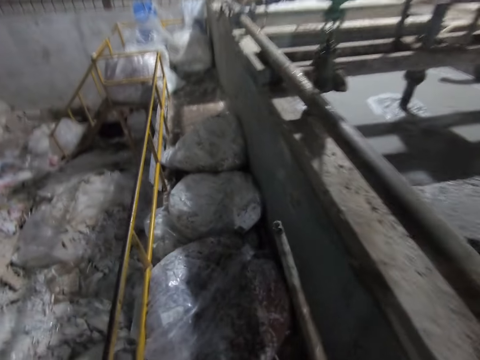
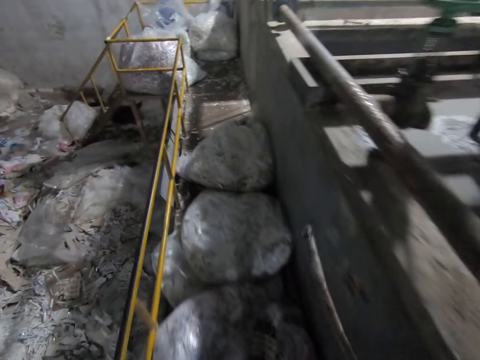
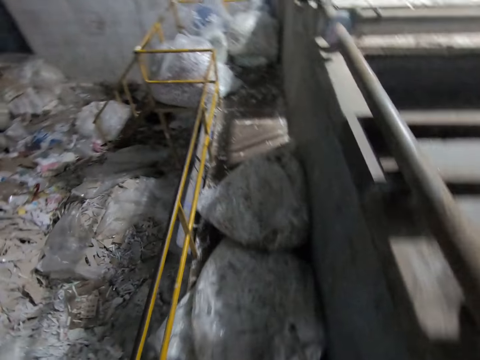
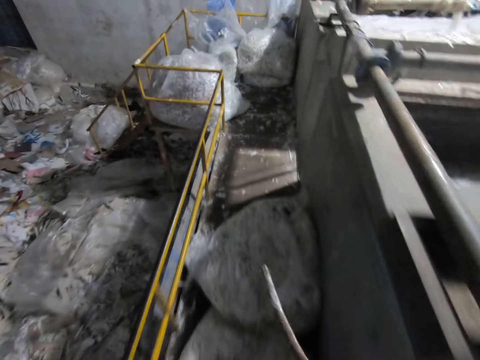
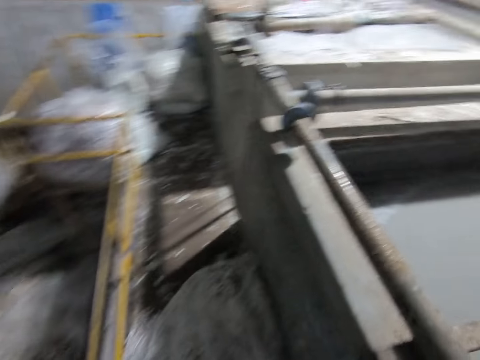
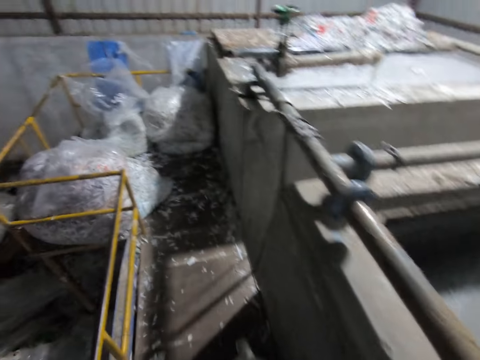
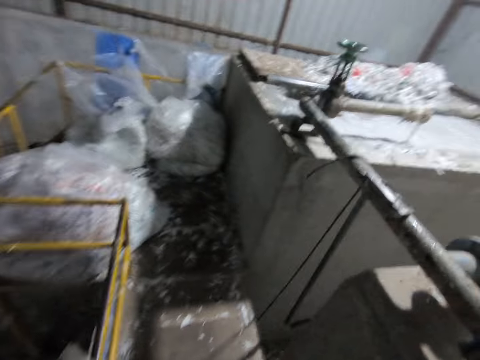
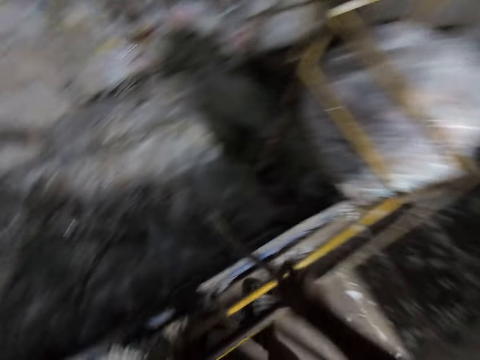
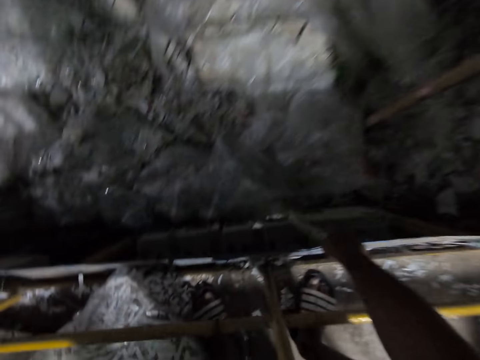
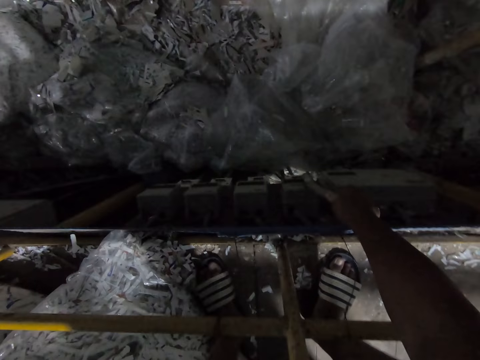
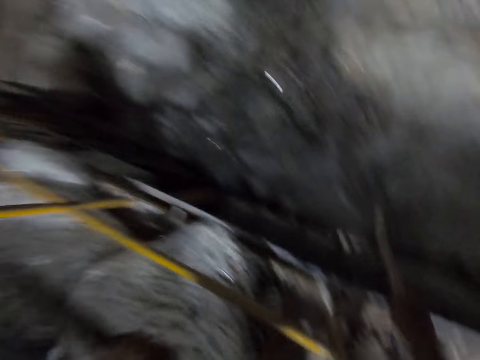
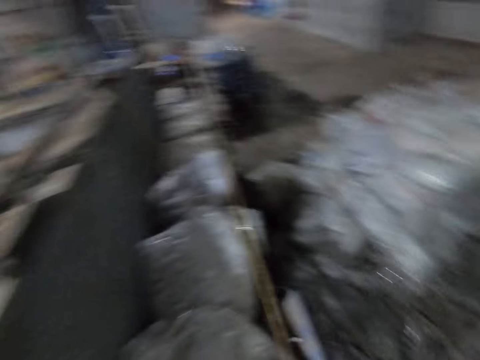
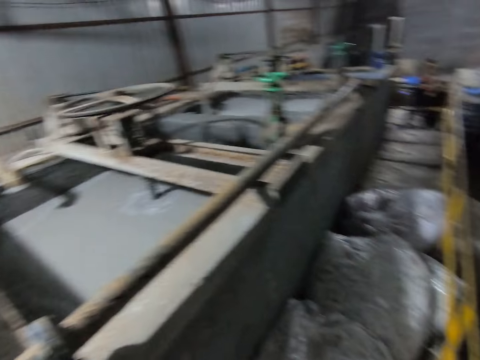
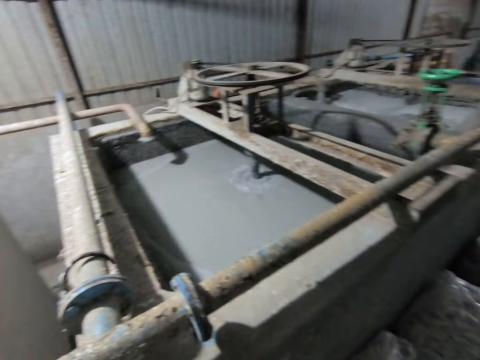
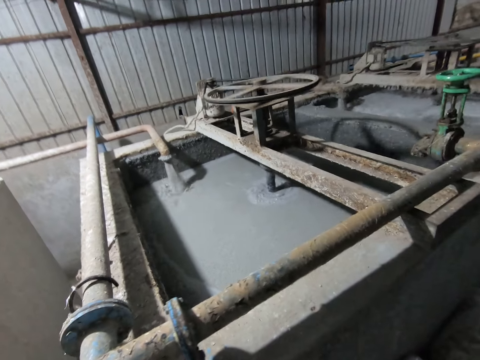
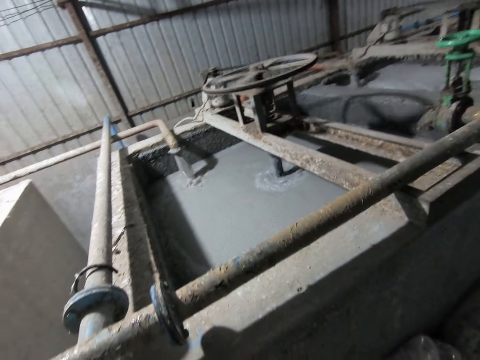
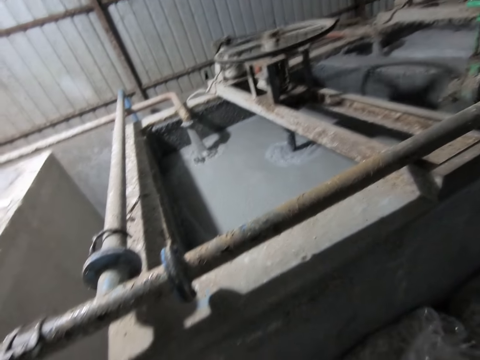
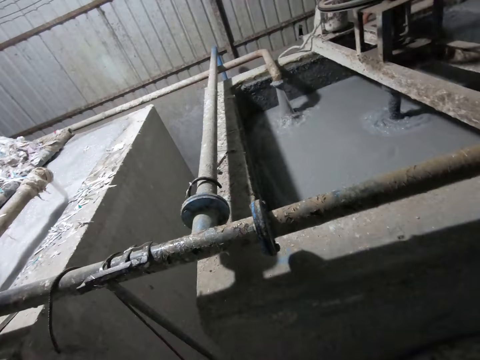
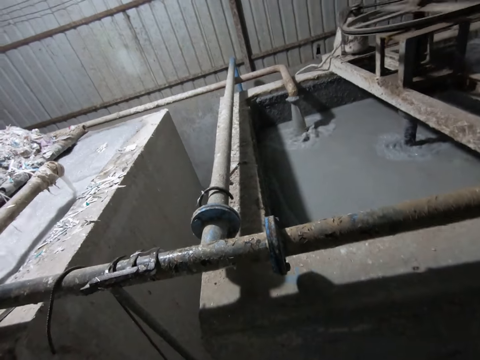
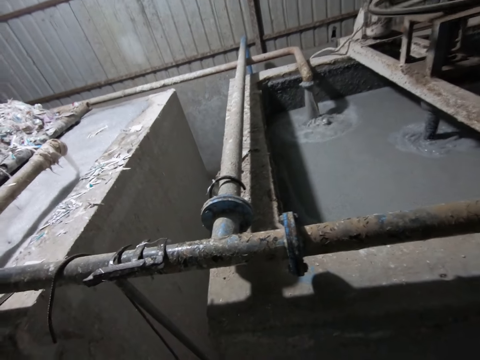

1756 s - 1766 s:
The camera wearer plays with the stick in his right hand.

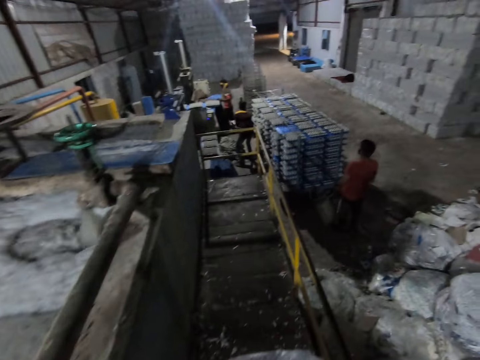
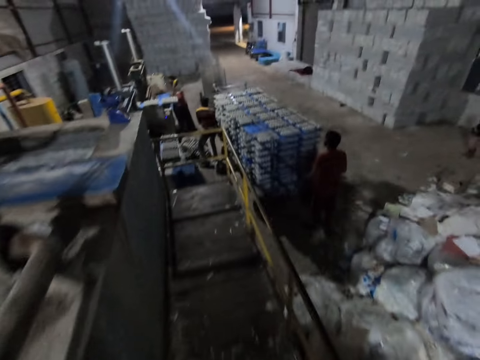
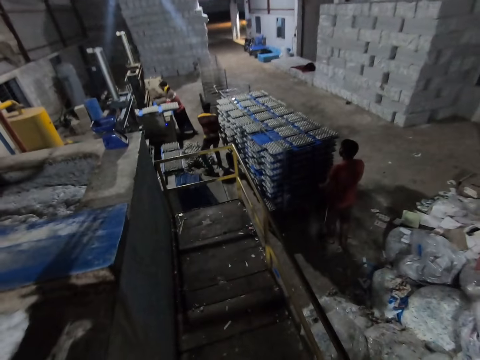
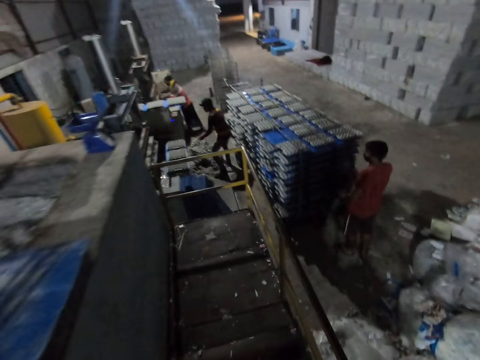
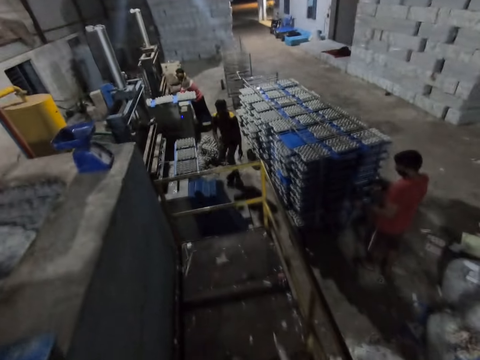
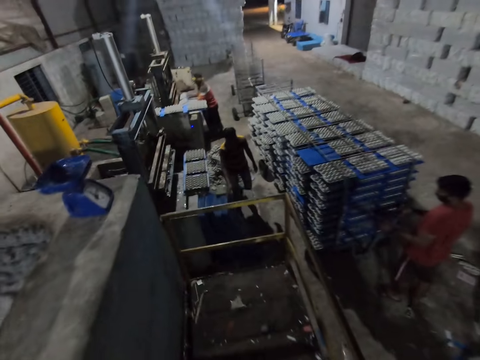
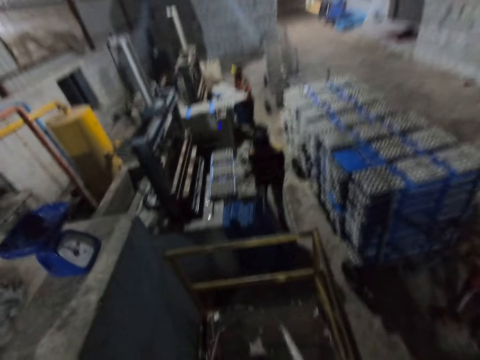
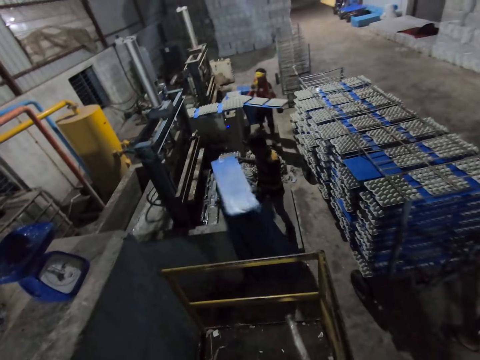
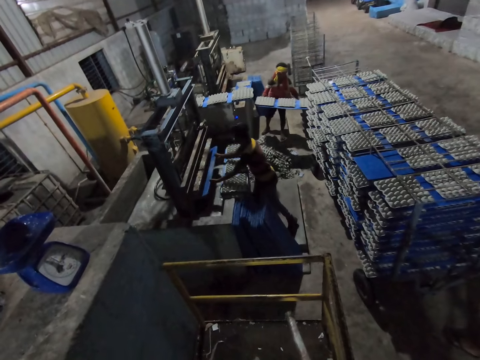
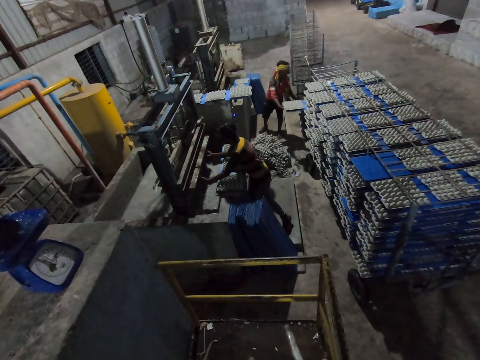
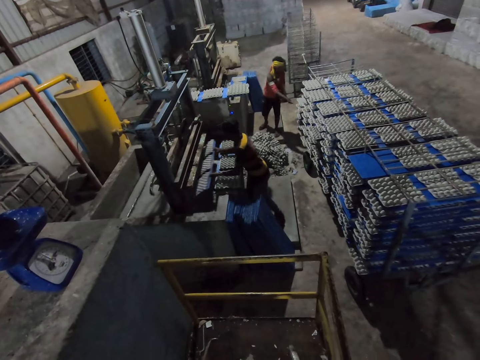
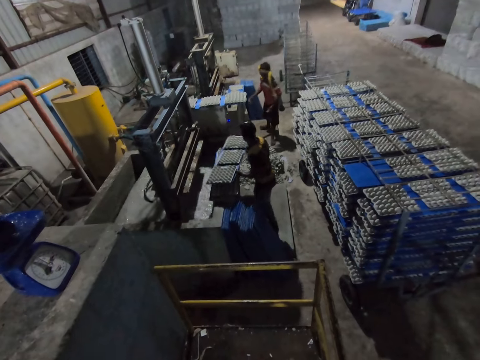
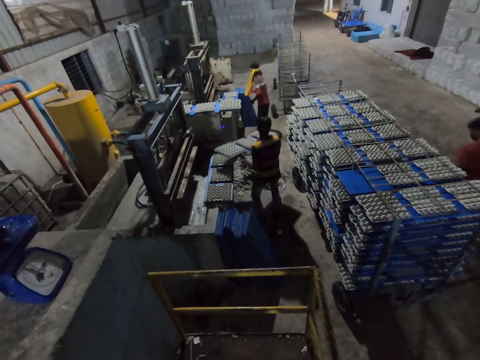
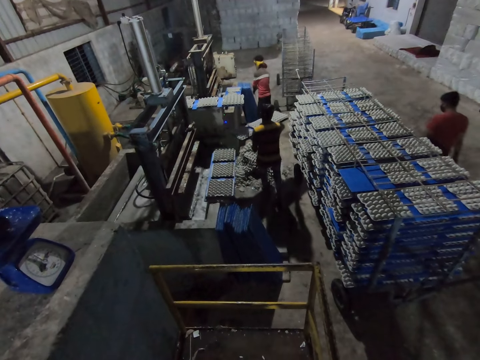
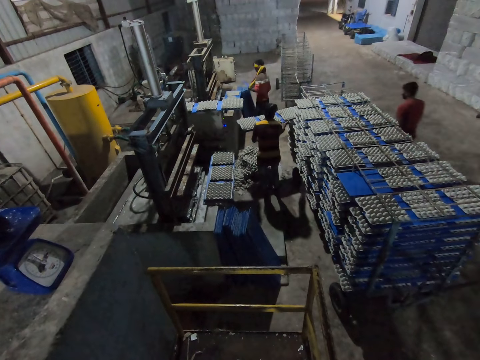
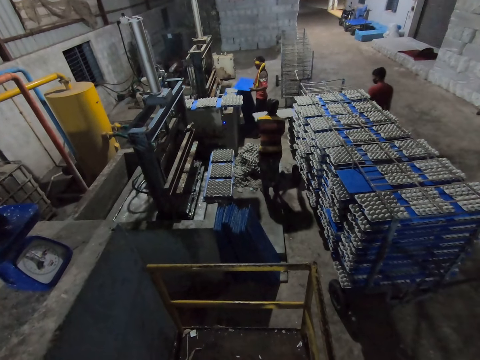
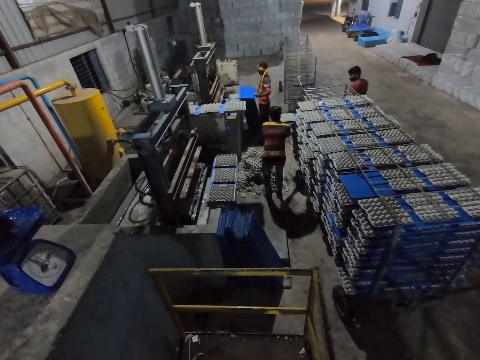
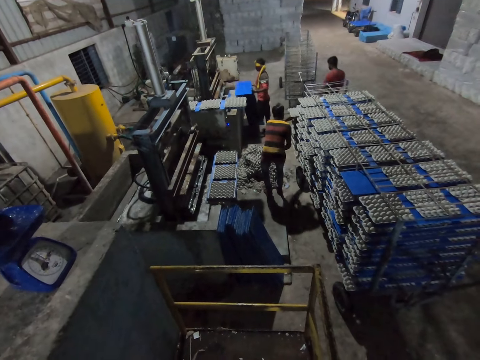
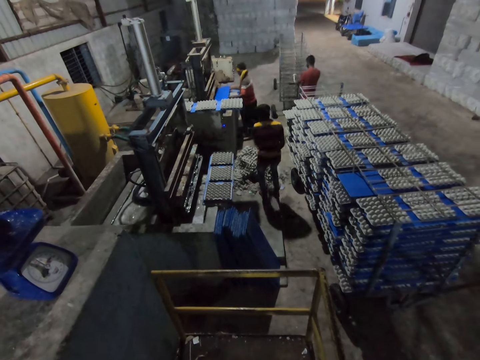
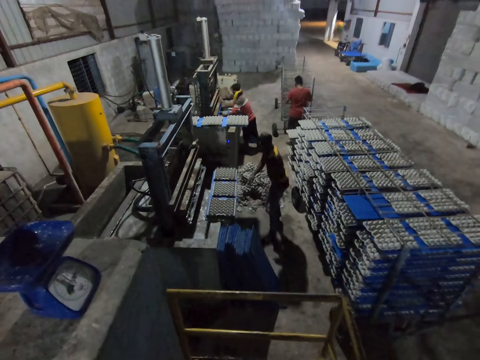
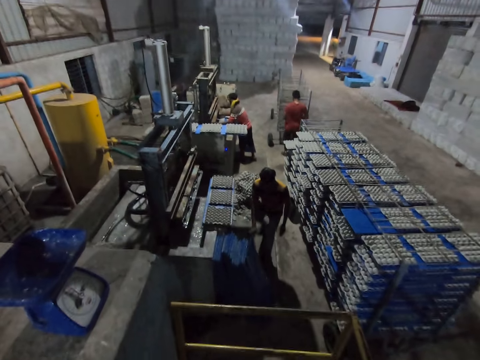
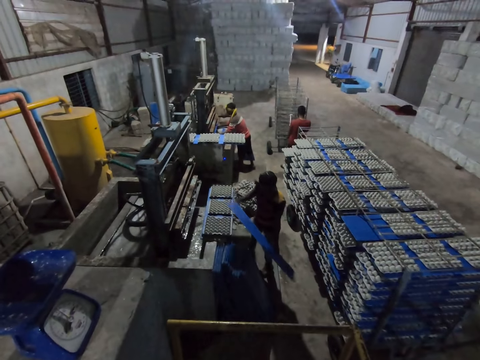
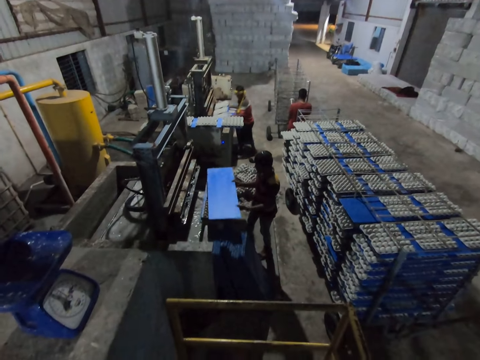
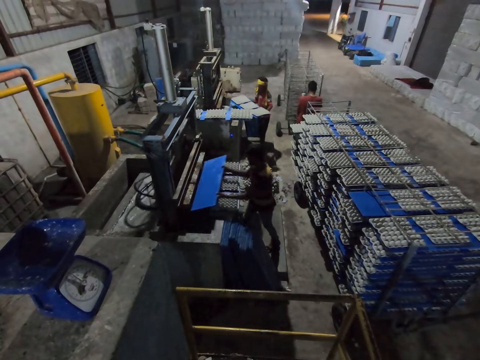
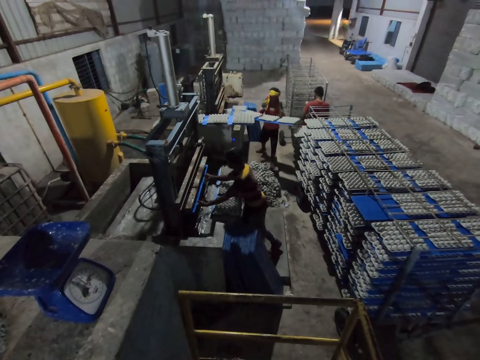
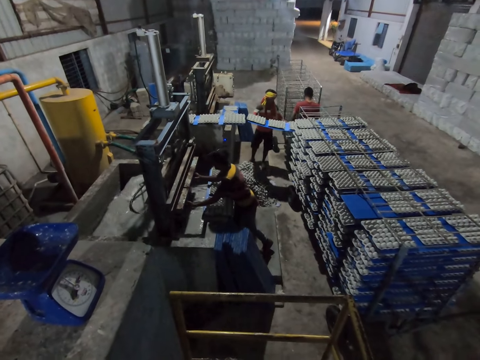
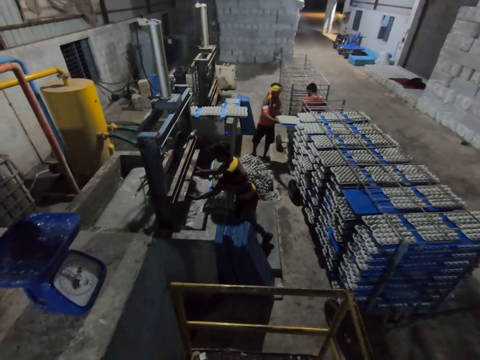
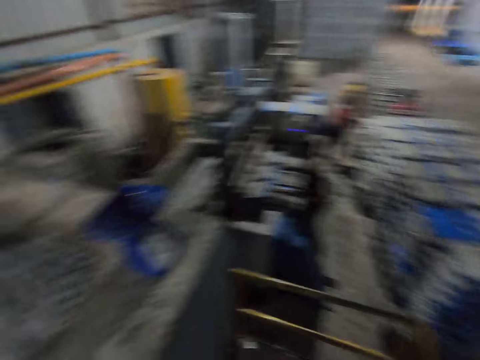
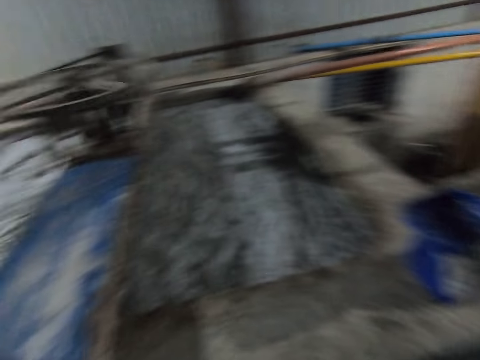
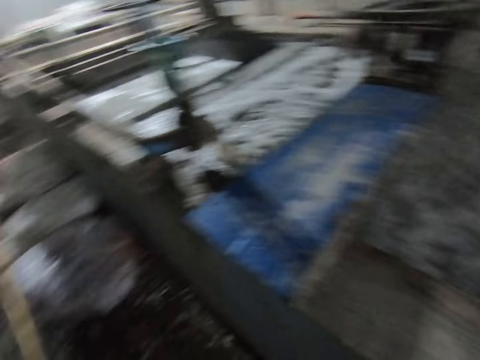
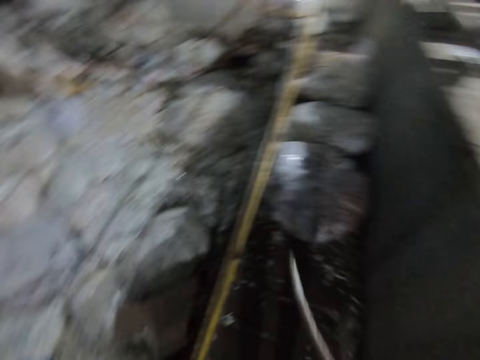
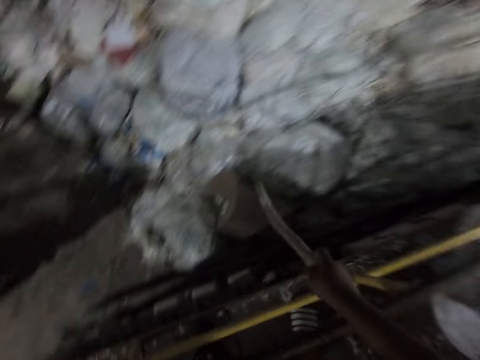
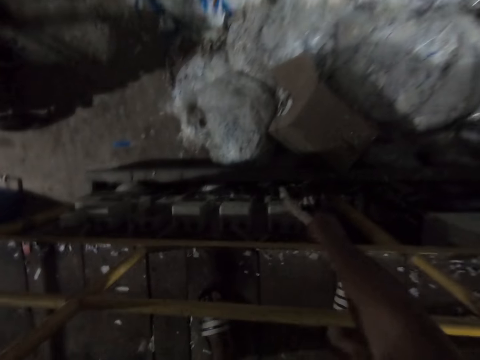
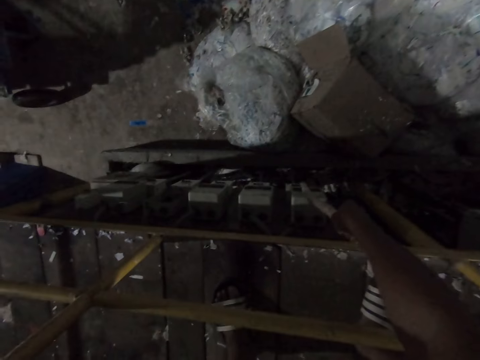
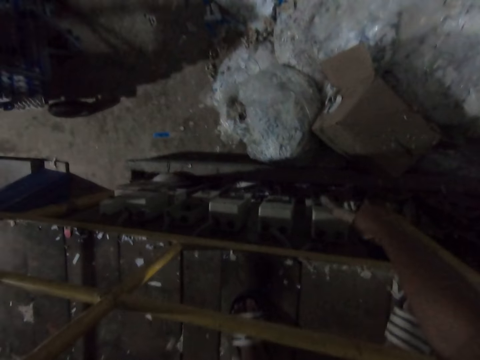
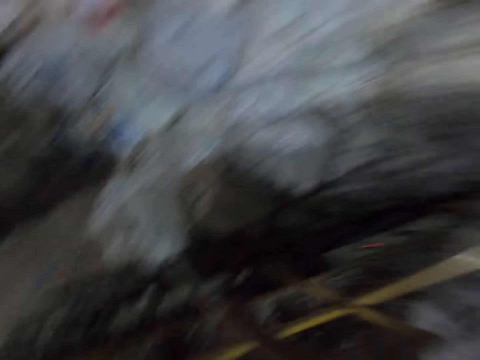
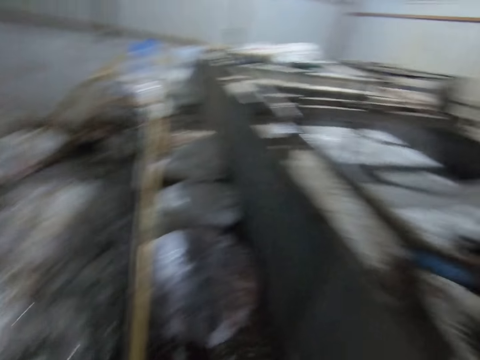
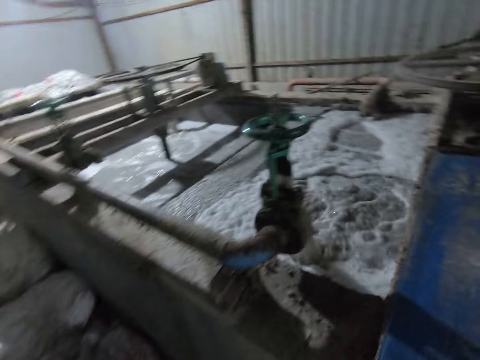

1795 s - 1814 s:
The camera wearer walks. A man puts the board with the egg crate in the shelf with both hands. Another man puts the board into the egg crate making machine with both hands. The other man puts the board with the egg crate in the shelf with both hands. The first man puts the board with the egg crate in the shelf with both hands. The camera wearer looks down. The other man picks a board from the ground with his right hand and puts the board into the egg crate making machine with both hands. The first man puts the board with the egg crate in the shelf with both hands. The camera wearer hits a switch on the egg crate making plant with a stick in his right hand.
